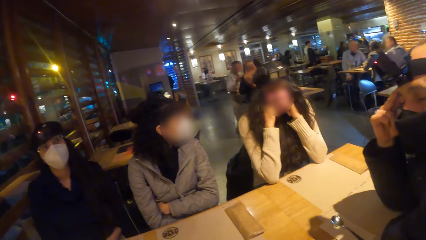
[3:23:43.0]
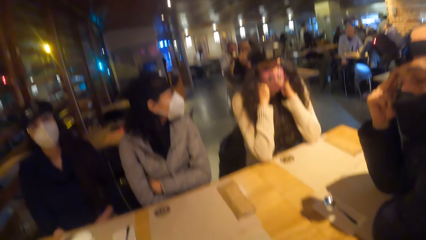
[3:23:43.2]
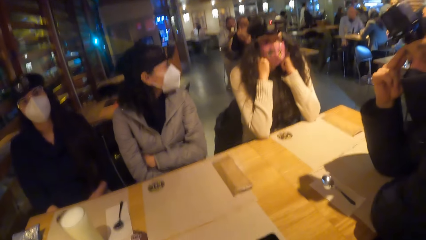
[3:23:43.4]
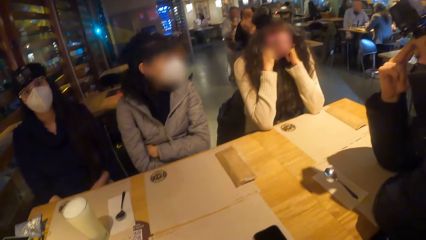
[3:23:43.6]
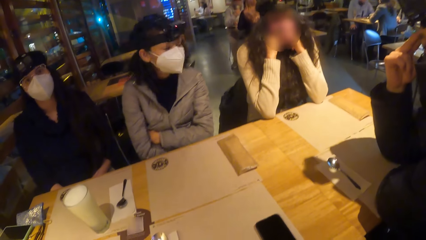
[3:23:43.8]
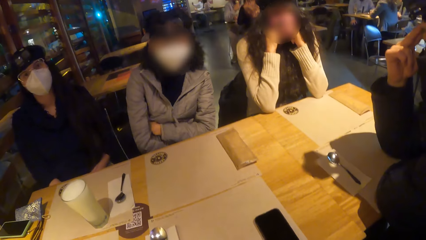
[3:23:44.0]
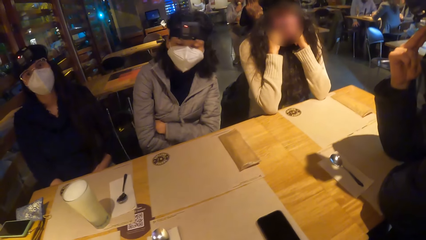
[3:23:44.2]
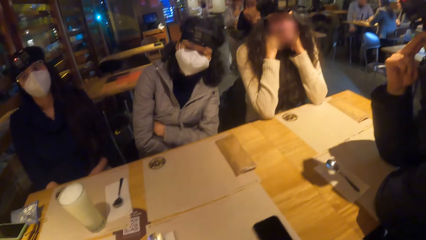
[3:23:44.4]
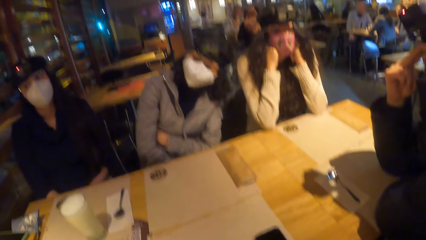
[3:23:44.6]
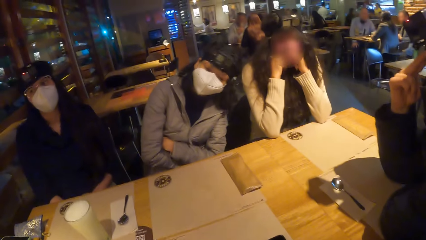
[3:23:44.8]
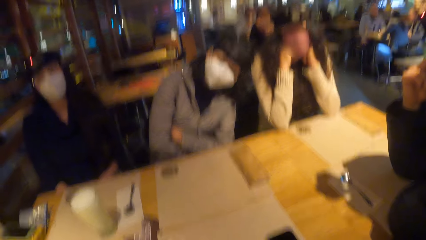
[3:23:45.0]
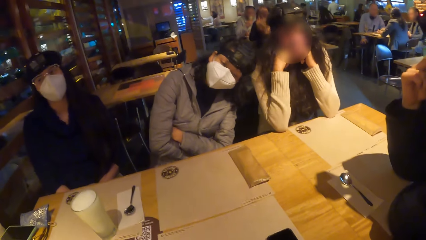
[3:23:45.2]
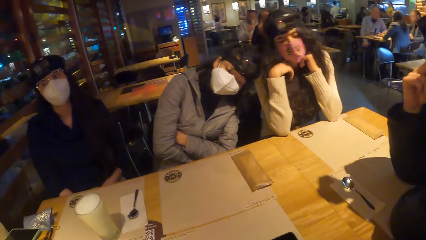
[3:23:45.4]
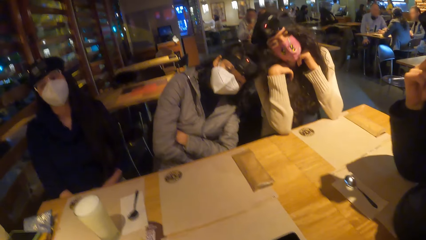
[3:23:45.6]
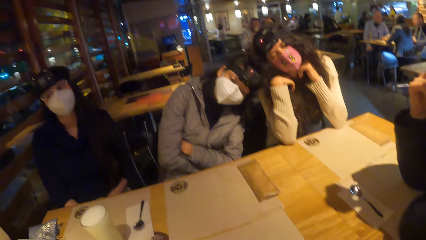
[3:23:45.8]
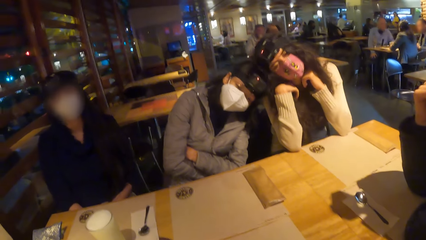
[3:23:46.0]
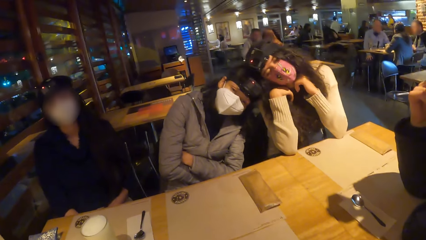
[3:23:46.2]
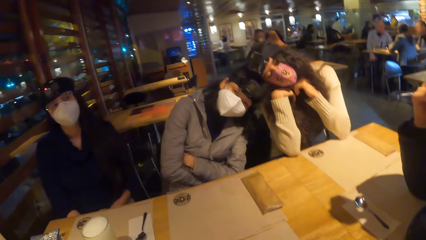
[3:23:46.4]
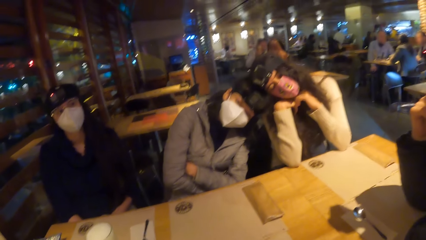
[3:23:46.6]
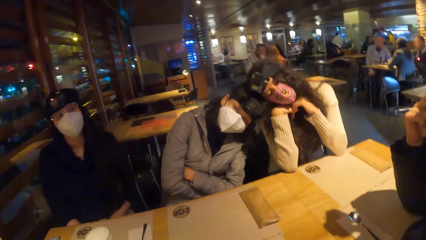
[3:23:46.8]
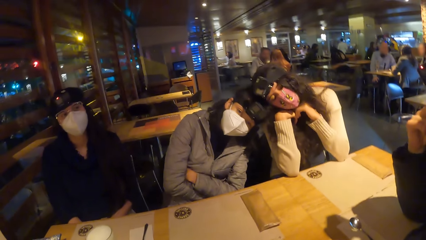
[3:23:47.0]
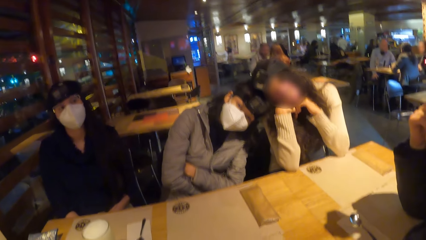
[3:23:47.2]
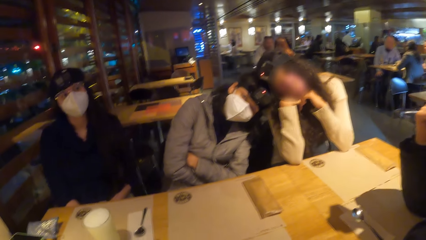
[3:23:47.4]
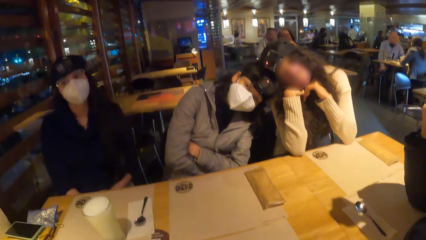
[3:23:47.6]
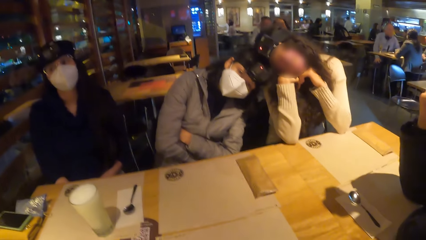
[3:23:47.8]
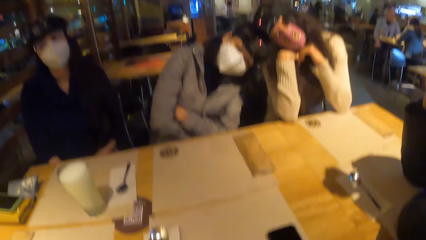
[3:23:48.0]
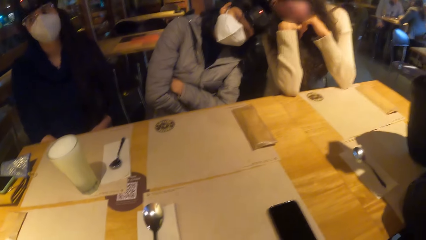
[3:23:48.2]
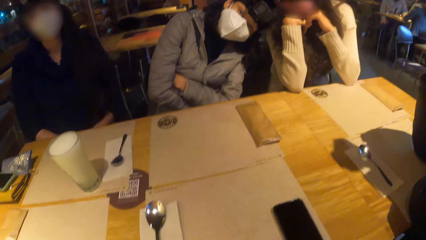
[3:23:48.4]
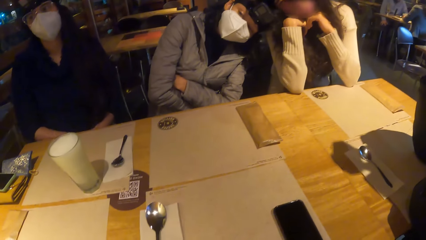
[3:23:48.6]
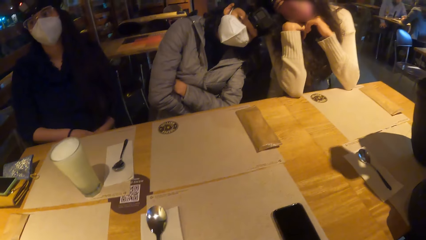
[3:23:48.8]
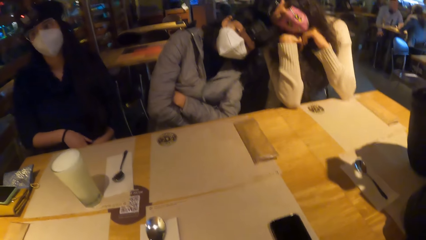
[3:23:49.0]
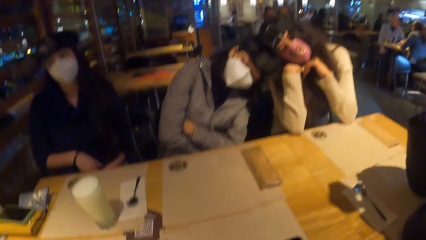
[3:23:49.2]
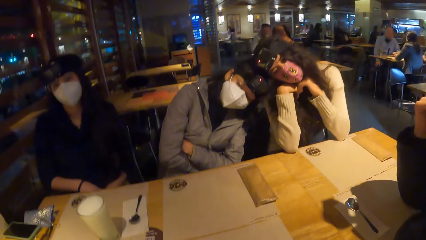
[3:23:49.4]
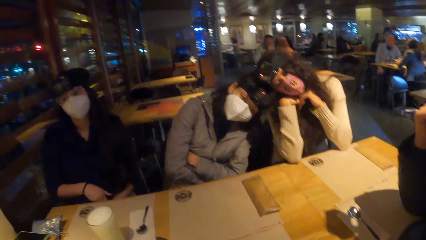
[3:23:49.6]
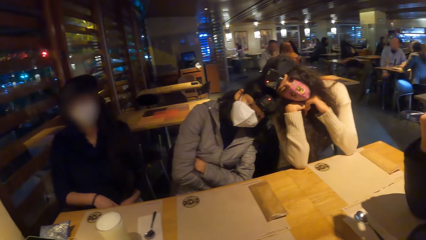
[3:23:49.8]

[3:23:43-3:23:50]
A woman rests her head on another woman's shoulder.

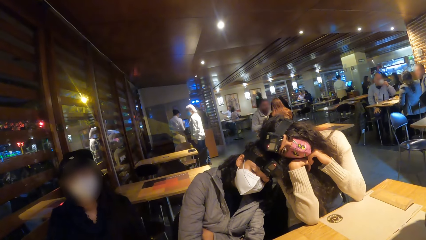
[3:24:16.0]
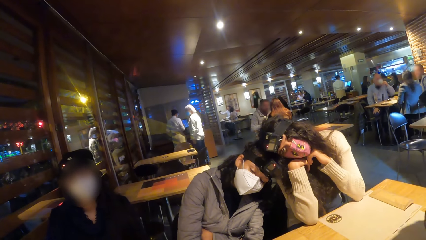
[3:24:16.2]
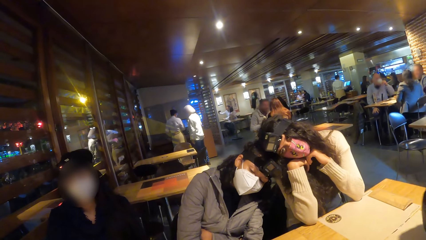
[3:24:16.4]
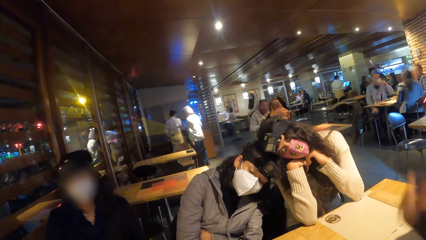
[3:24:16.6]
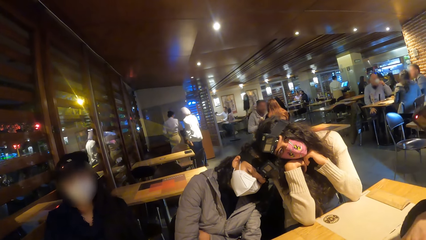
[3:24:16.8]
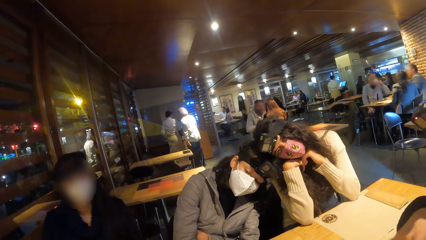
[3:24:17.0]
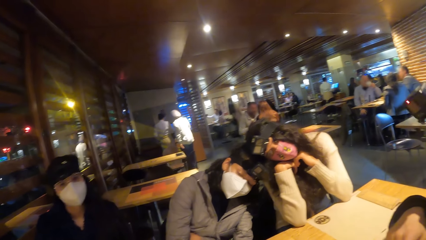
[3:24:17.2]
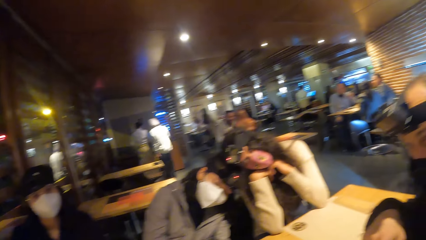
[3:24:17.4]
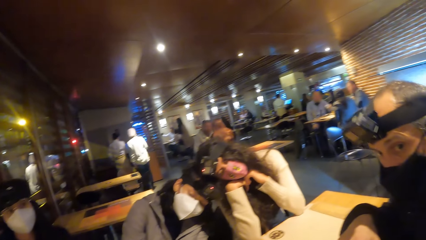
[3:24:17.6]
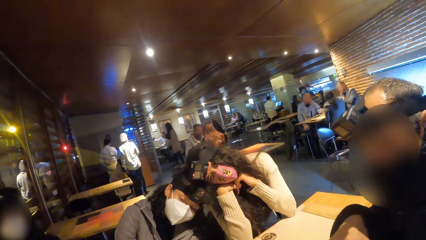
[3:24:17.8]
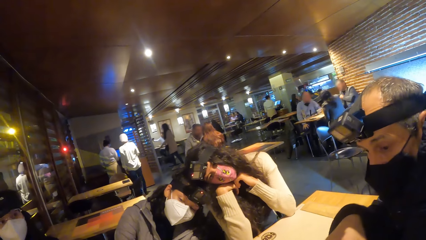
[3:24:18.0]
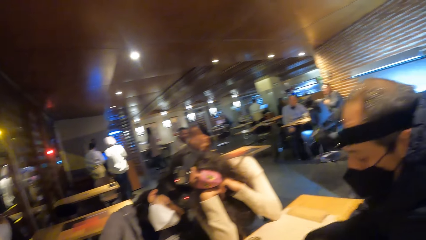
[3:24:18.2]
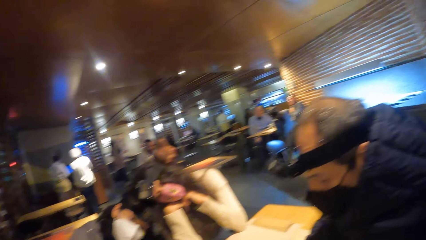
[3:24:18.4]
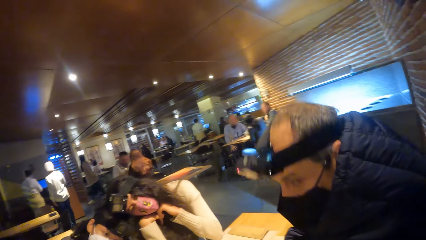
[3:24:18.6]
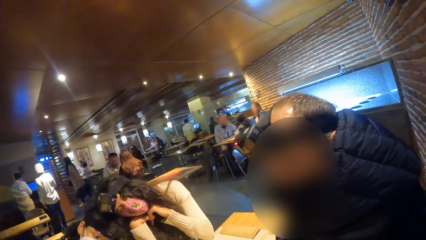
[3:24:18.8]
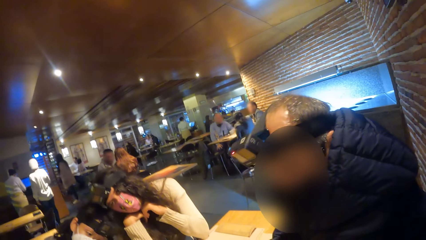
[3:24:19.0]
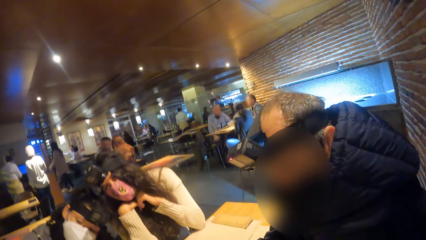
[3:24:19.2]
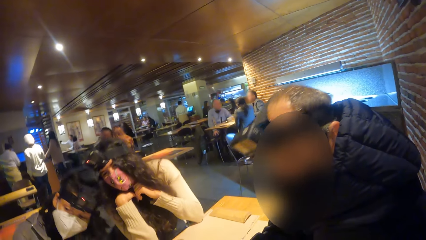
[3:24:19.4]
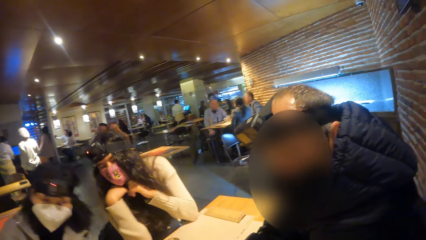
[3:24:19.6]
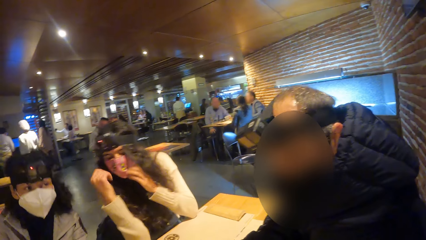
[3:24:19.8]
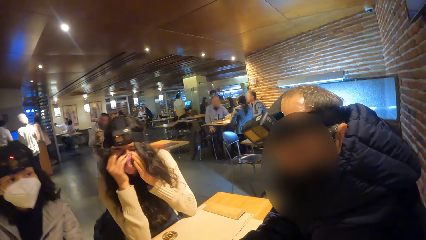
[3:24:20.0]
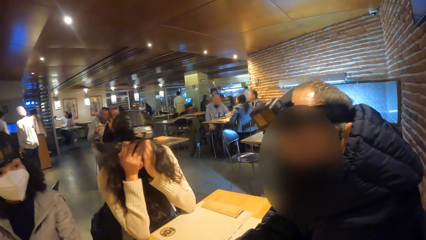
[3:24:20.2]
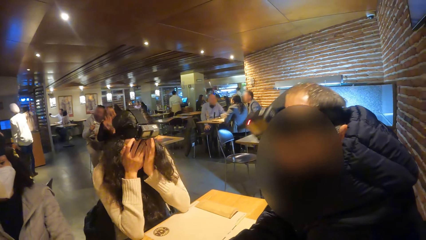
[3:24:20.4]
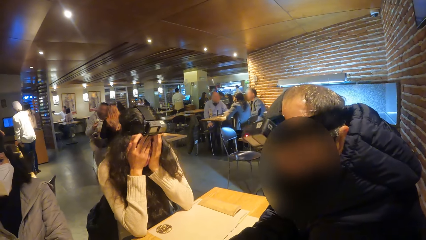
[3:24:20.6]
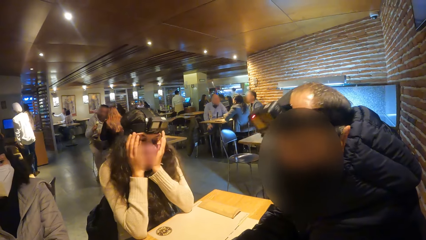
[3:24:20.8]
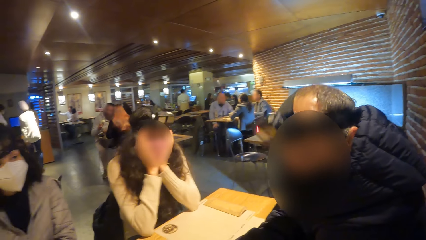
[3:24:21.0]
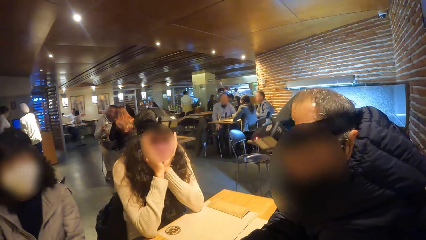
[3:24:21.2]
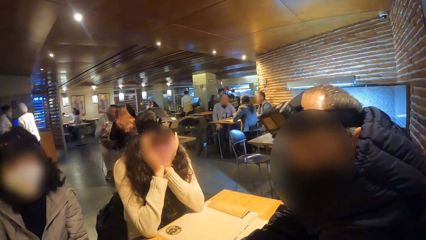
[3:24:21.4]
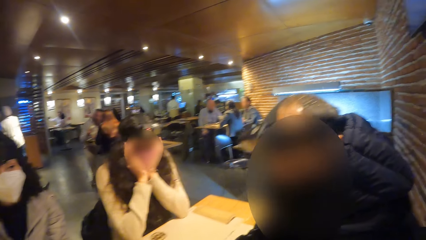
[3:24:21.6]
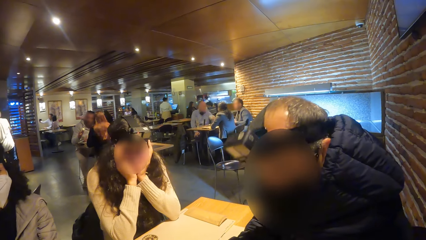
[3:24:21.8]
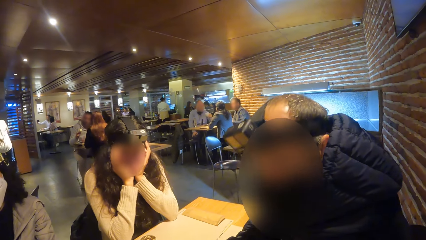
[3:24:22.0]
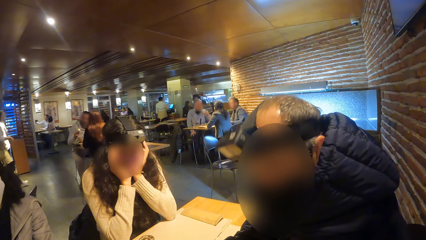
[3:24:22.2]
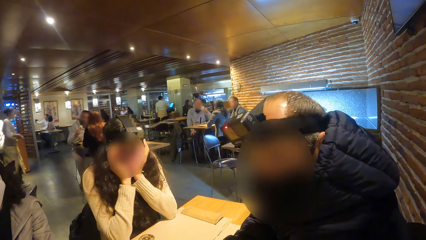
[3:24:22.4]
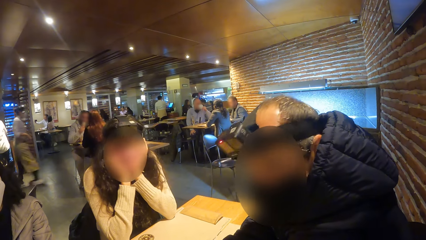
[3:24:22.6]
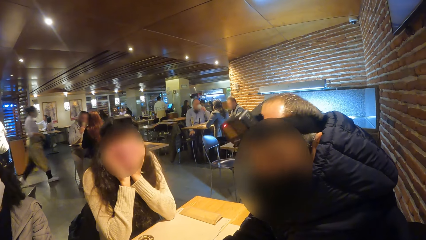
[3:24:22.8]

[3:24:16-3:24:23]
A man interacts with the group of people at the table.

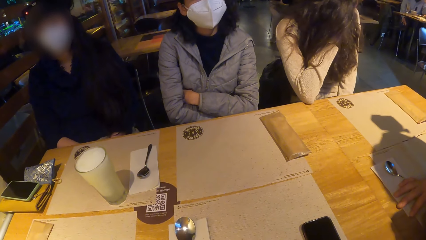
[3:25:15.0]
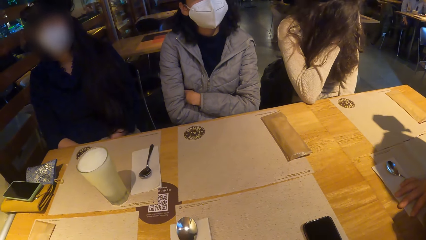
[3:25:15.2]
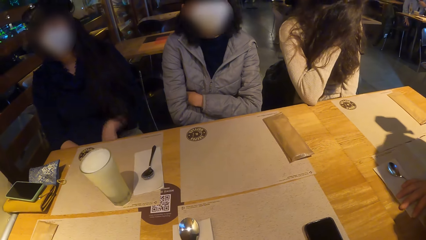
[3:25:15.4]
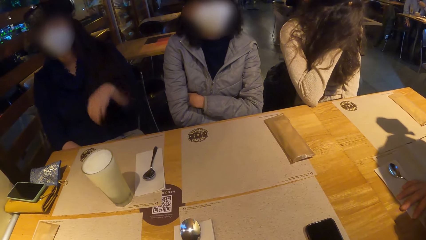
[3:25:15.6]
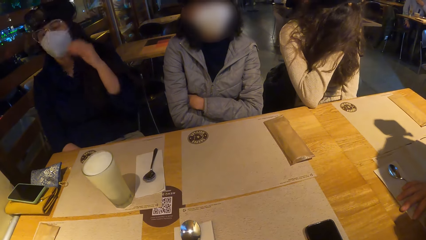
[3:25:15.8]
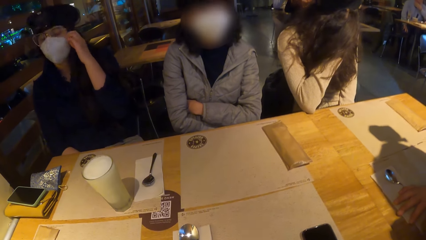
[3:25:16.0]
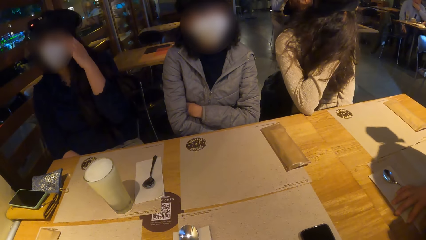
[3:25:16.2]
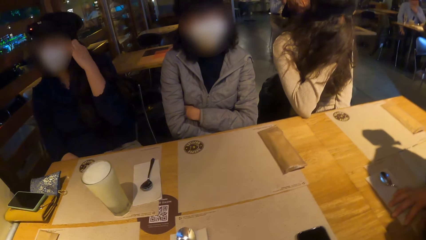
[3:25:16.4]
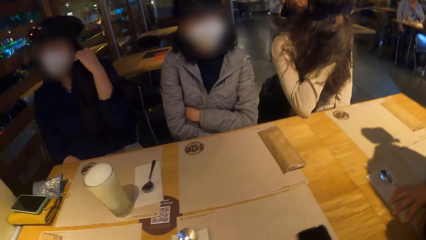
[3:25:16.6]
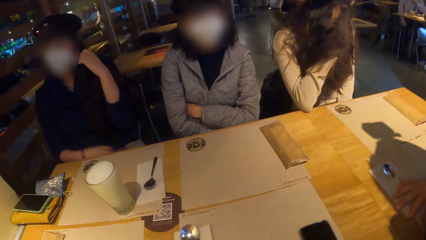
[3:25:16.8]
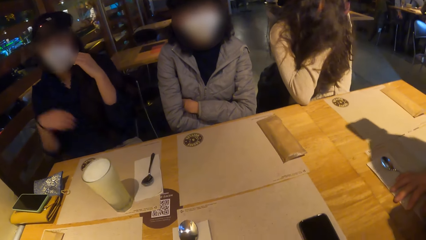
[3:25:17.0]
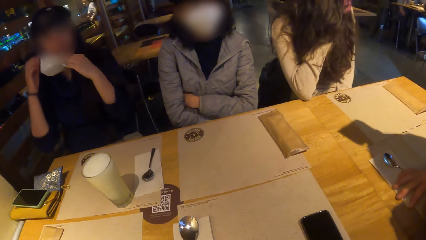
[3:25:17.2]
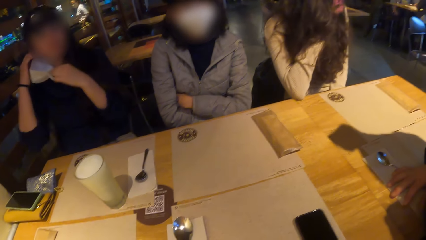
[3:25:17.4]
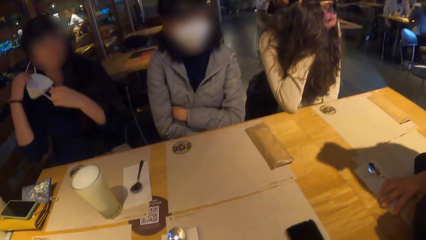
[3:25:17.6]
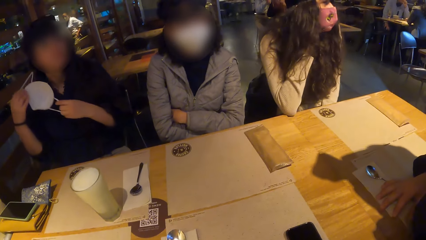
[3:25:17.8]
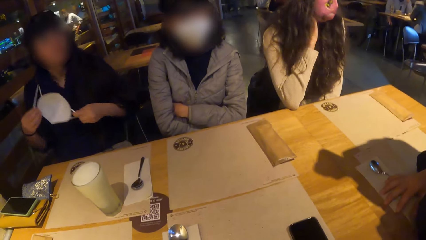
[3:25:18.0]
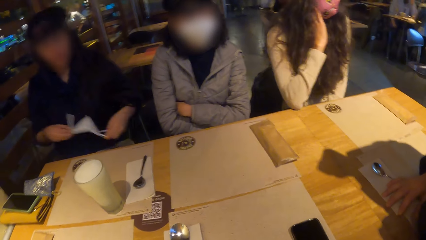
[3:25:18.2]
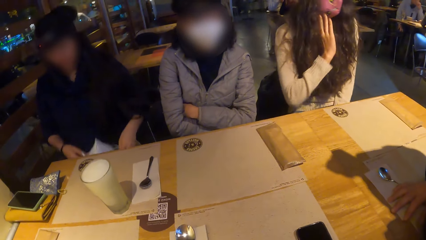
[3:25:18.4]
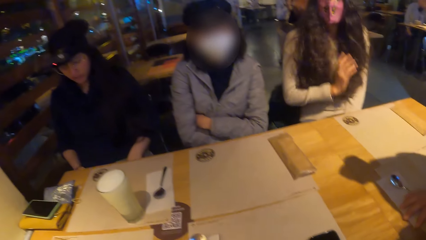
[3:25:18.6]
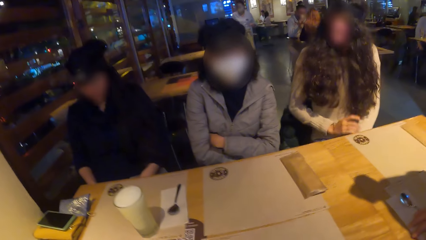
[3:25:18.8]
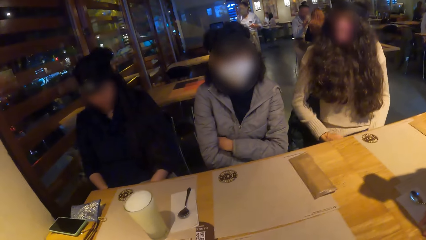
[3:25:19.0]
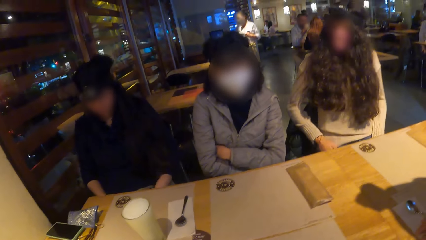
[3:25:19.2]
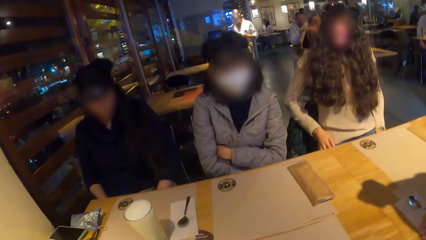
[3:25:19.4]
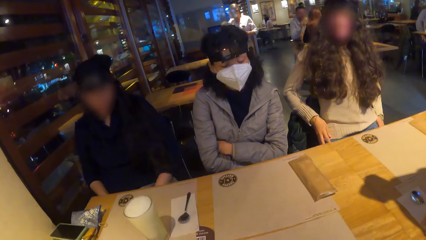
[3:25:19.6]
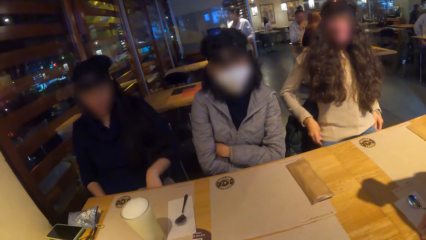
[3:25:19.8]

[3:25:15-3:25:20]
The woman removes a face mask from her face with both hands.
